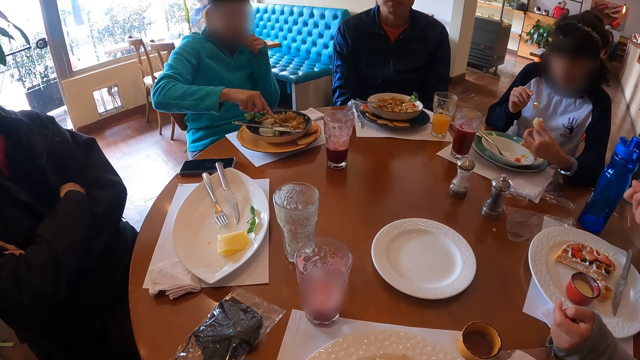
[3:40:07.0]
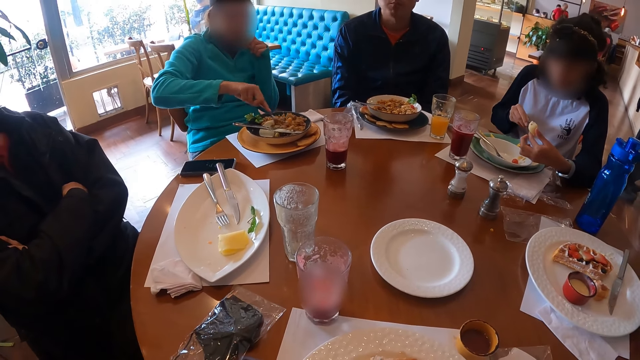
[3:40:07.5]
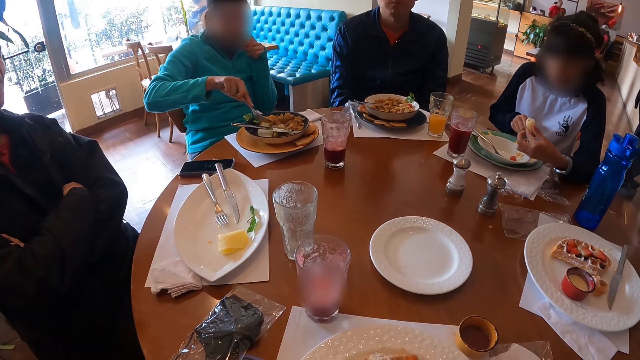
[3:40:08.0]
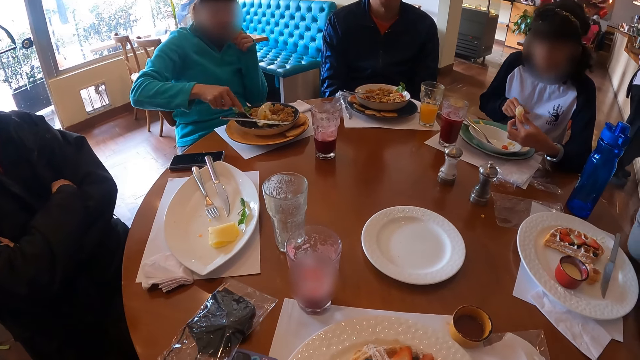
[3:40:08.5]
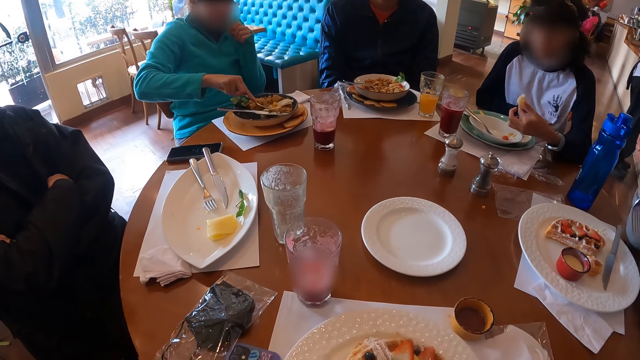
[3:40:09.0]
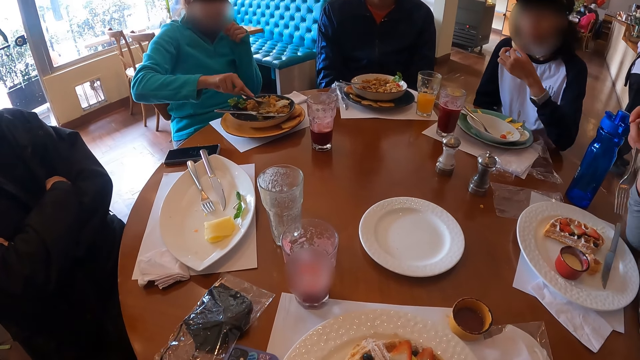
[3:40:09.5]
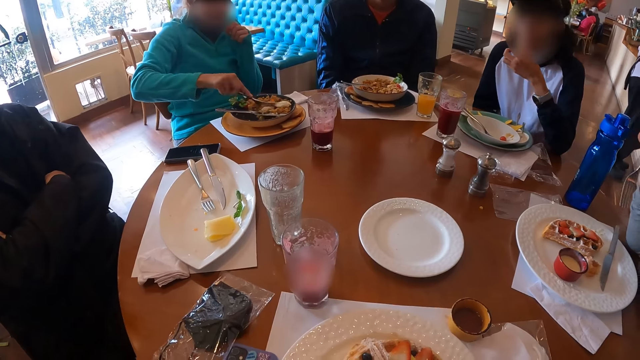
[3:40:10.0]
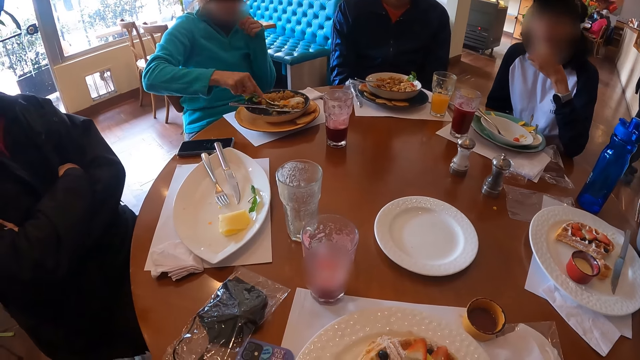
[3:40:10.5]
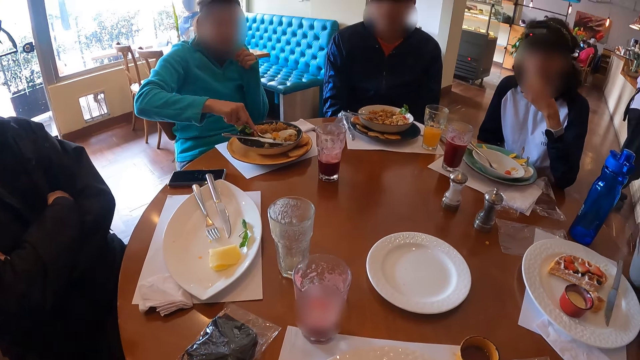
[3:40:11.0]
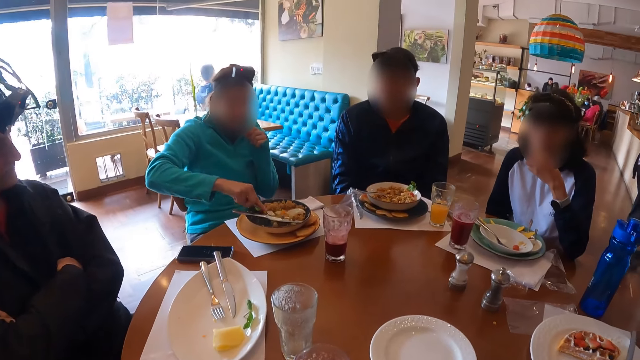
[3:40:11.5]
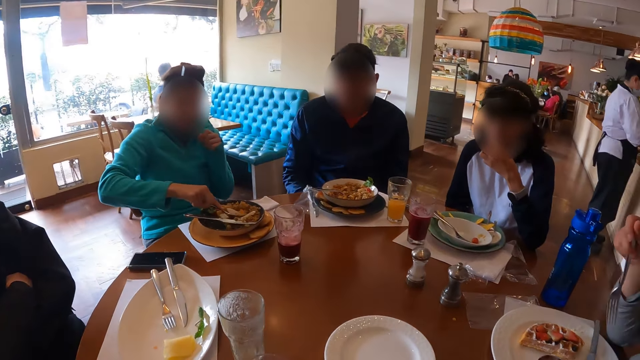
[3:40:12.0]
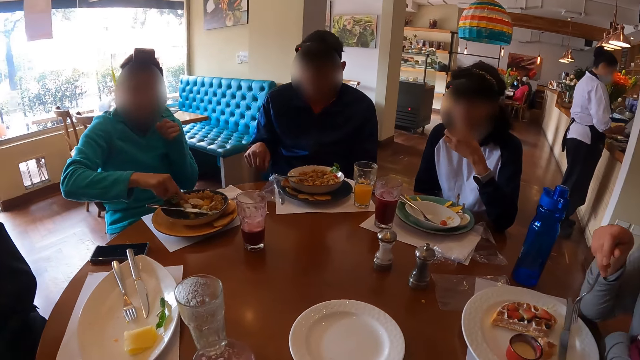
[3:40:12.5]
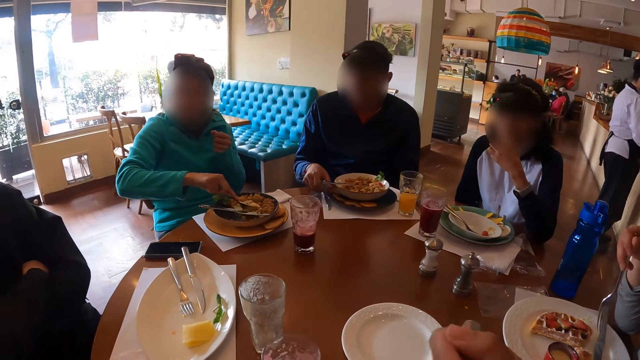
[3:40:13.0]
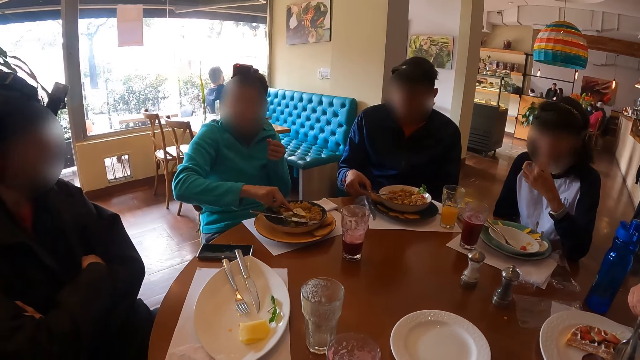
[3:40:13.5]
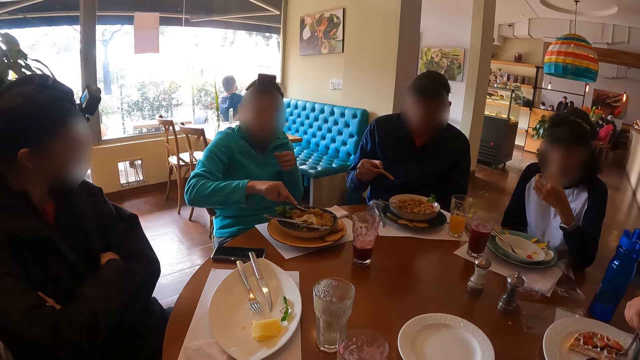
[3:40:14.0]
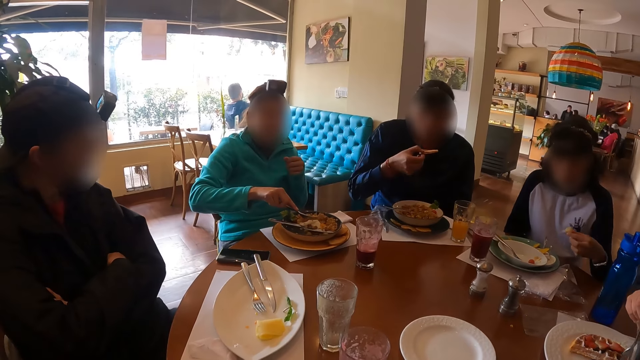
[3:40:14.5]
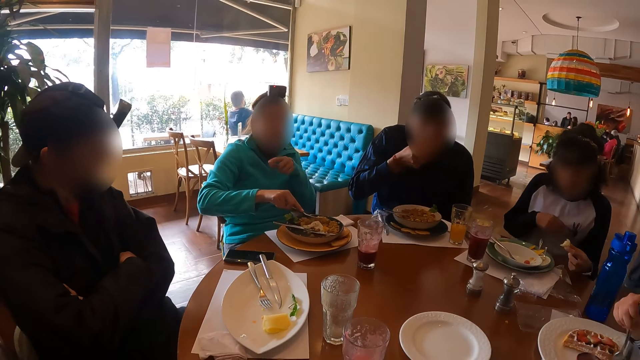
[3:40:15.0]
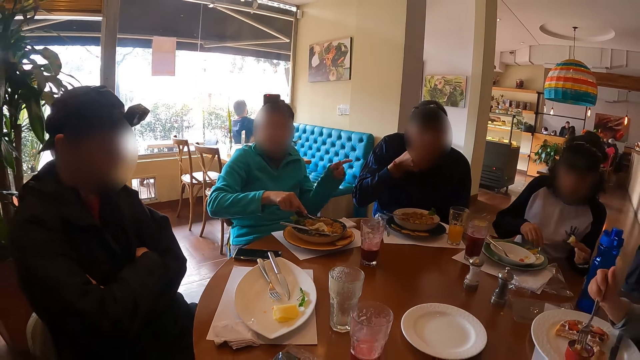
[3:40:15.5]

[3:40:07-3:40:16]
A woman eats the food in her left hand. Another woman converses with a man. Another man picks the chips on the plate with his right hand into his mouth.

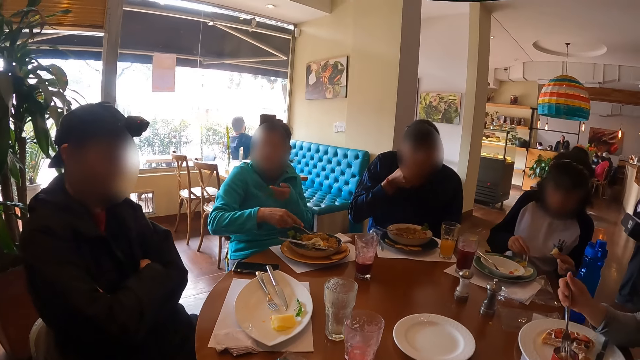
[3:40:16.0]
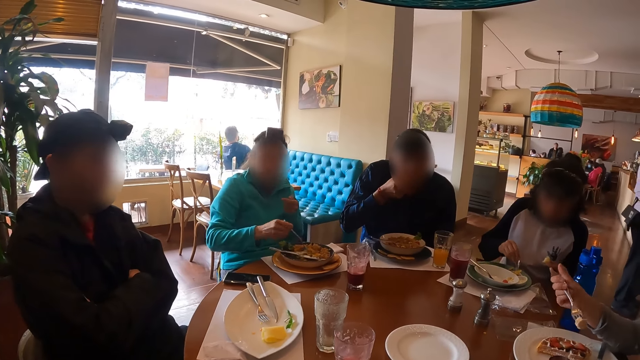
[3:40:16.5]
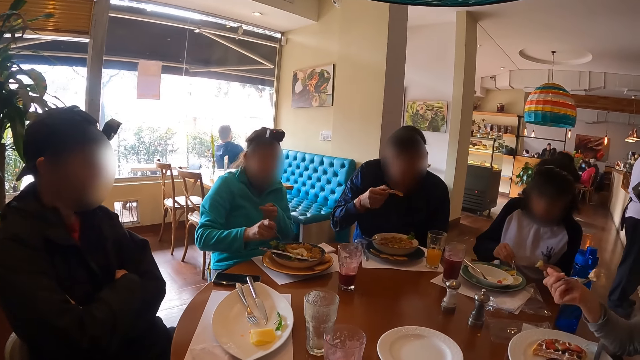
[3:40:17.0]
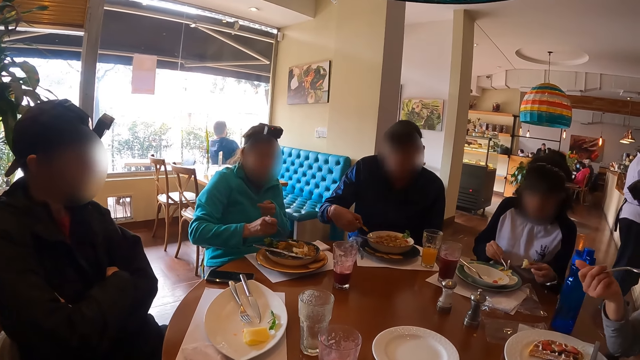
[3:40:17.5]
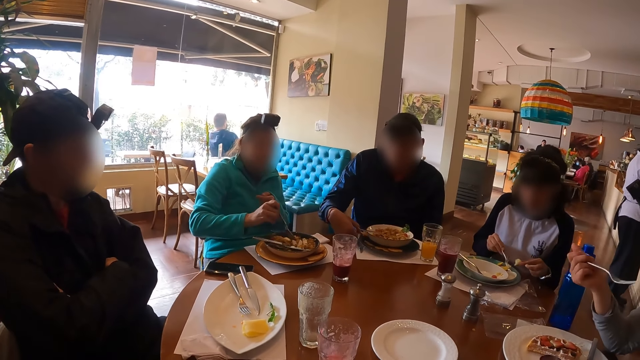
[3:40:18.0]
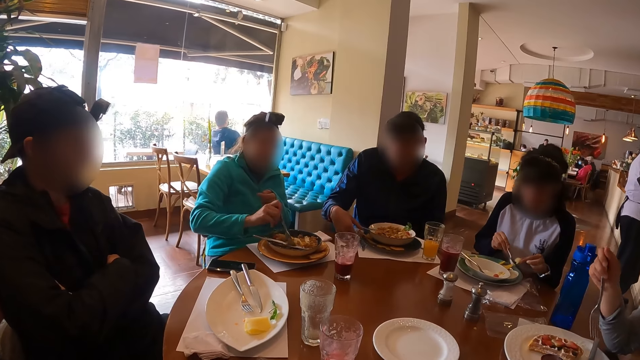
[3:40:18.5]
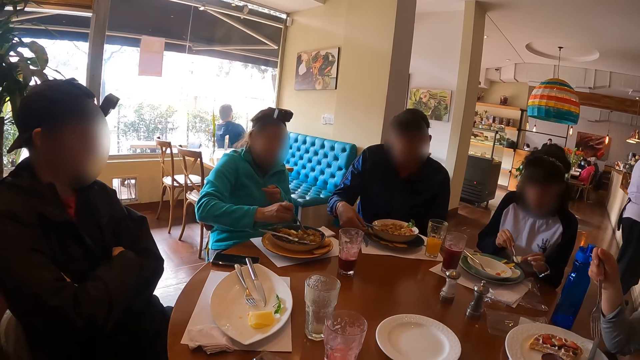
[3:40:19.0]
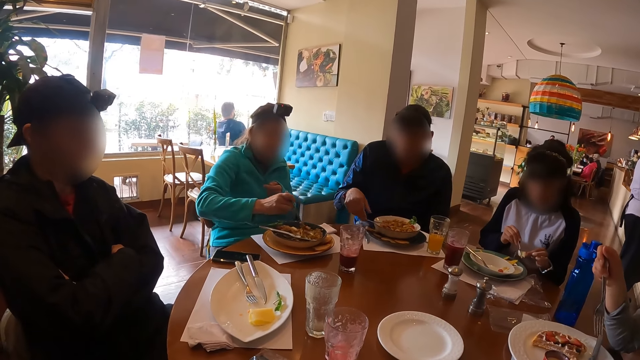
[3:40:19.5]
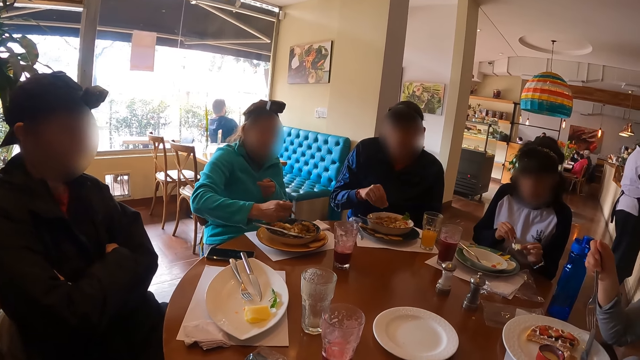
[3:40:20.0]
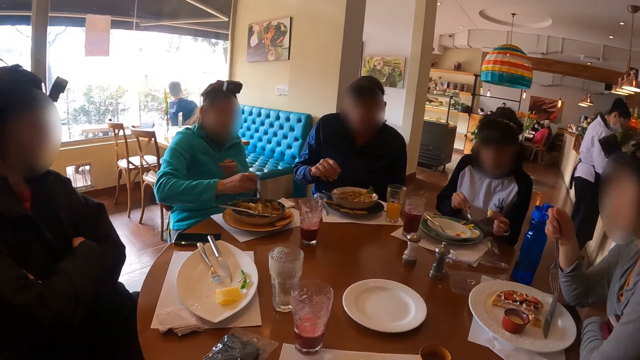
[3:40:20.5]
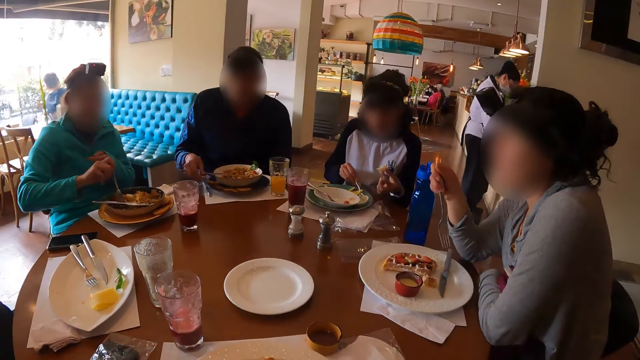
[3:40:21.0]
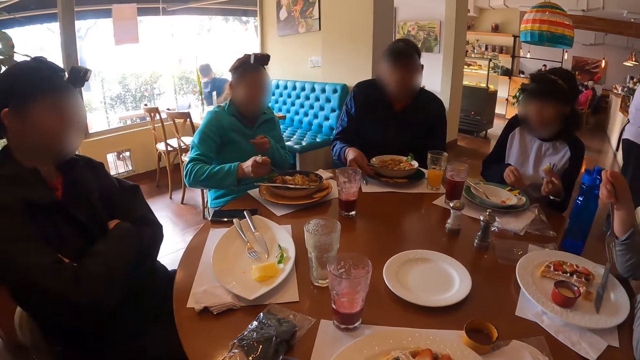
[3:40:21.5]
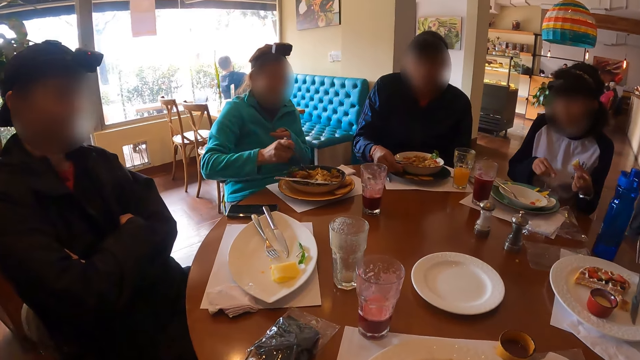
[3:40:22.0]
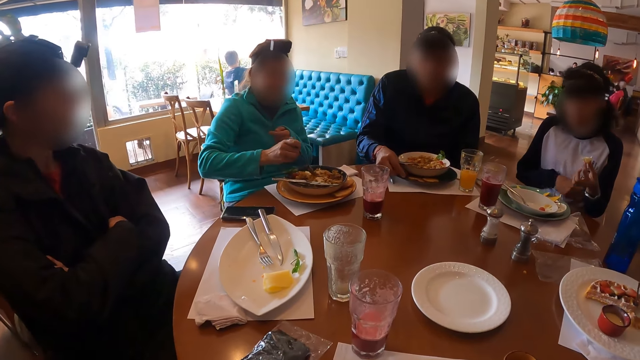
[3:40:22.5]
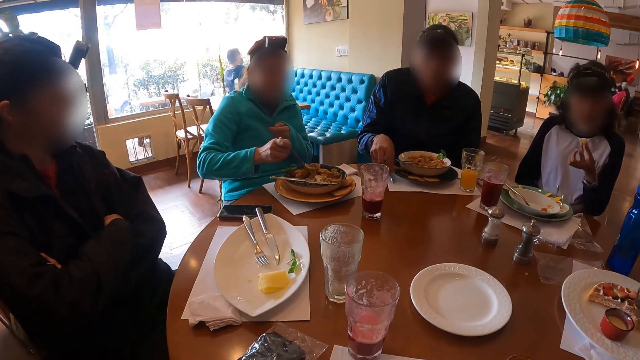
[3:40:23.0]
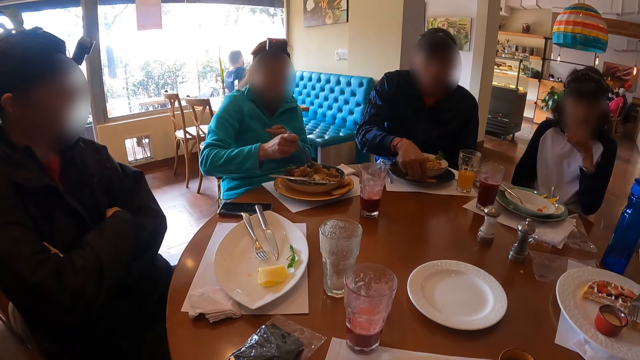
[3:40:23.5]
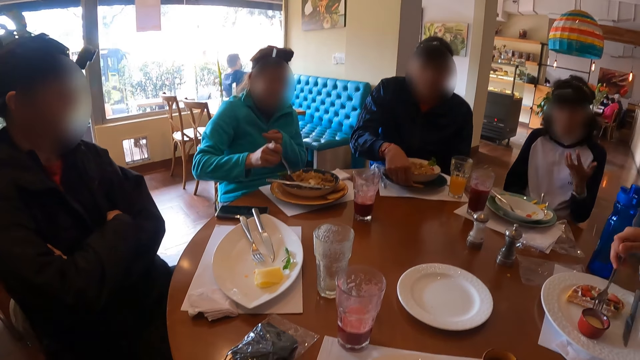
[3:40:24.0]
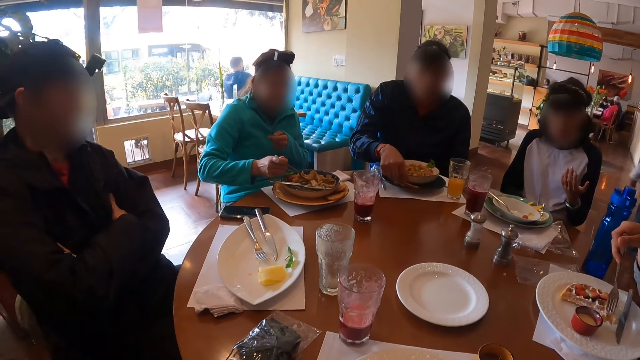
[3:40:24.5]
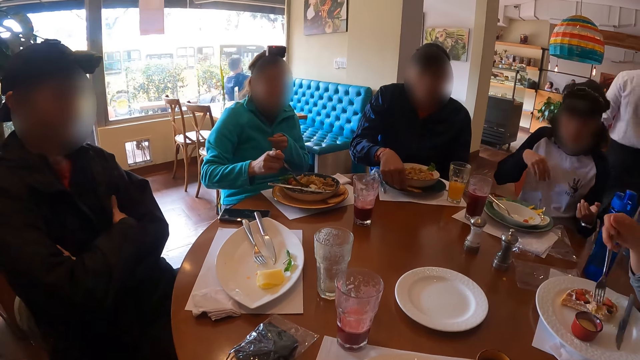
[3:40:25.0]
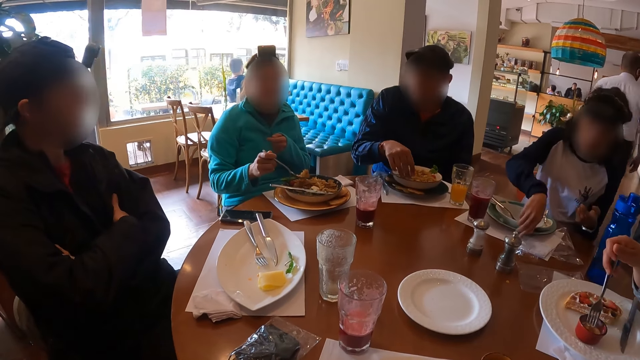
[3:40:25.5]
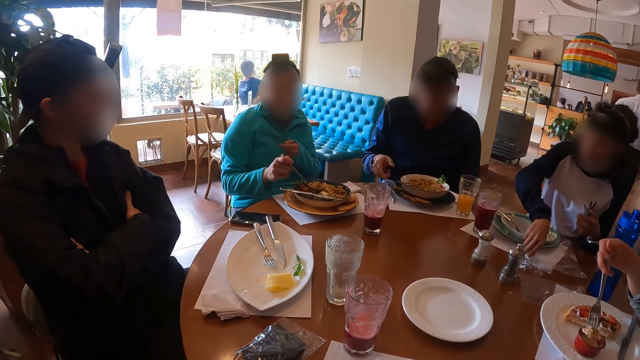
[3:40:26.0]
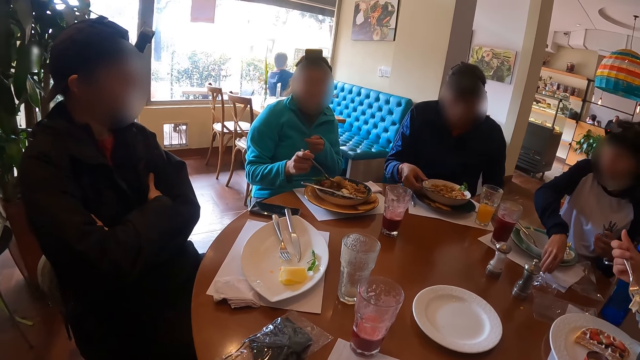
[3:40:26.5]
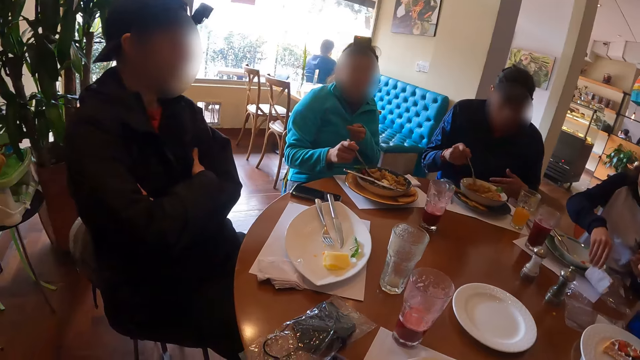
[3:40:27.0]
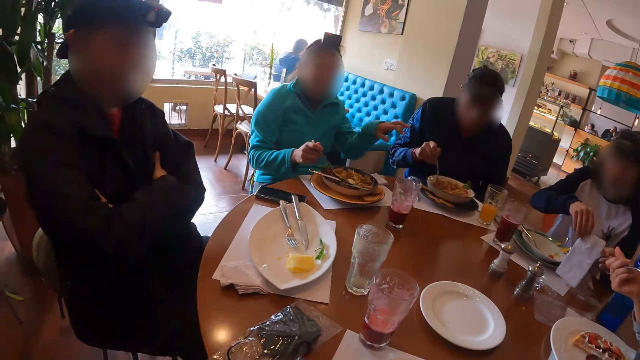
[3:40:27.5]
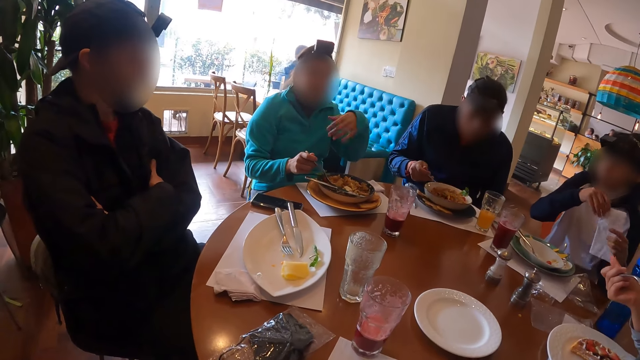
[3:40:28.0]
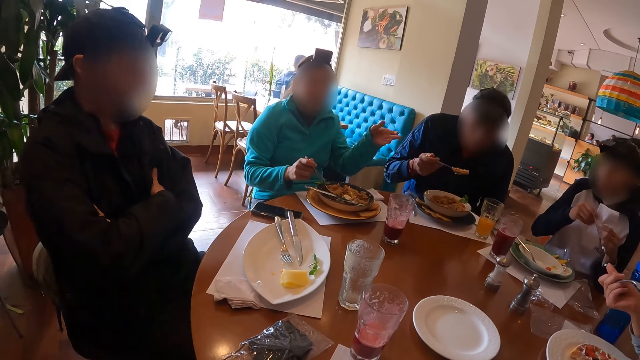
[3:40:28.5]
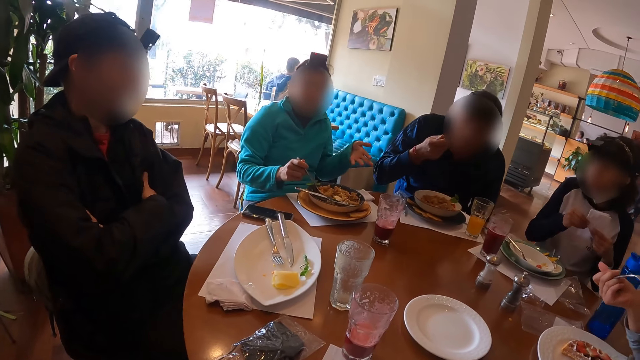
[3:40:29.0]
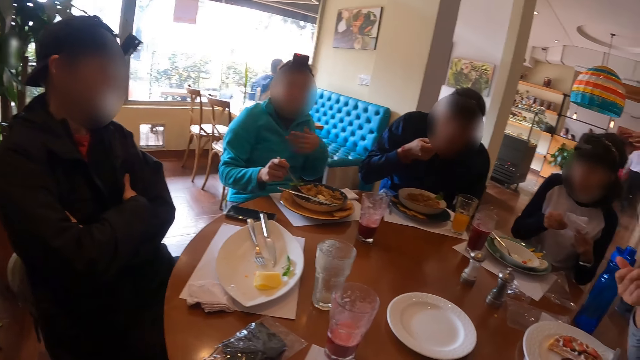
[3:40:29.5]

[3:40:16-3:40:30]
A woman dialogues with a man. Another woman scoops cream from the plate on the table with the spoon in her right hand on the food in her left hand. A third woman eats the food in the plate on the table with the fork in her left hand. The first woman stirs the food in the plate on the table with the fork in her right hand. Another man drops the chip in his right hand on the plate. The camera wearer, the second man, the second woman, the first woman and the third woman eat food. The camera wearer converses with the group of people at the table. The second woman eats the food in her left hand. The second man arranges the chips on the plate with his right hand. The third woman eats the food in the plate on the table with the fork in her left hand. The second woman picks up a tissue paper on the table with her right hand. The second man eats food from the plate on the table with the fork in his right hand. The first woman converses with the group of people on the table. The second woman cleans her hands on the tissue paper.
